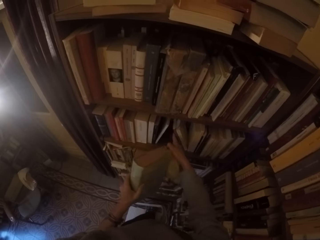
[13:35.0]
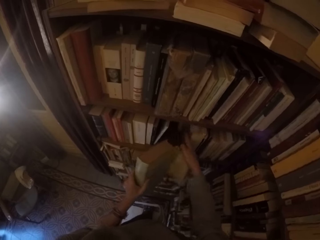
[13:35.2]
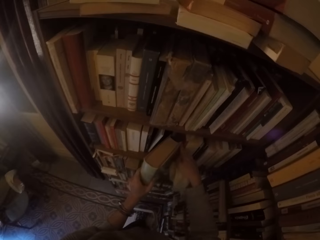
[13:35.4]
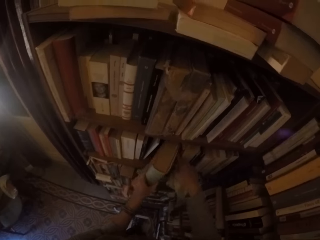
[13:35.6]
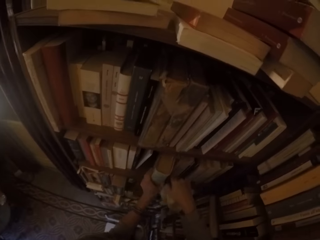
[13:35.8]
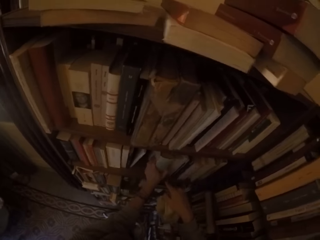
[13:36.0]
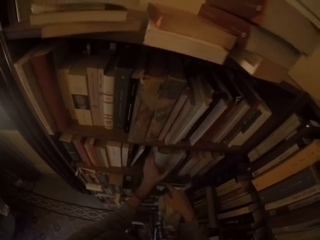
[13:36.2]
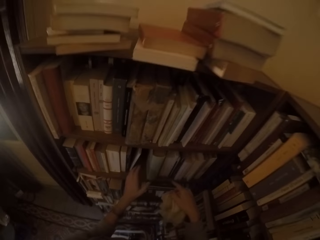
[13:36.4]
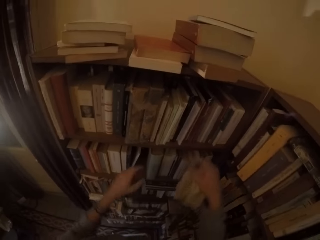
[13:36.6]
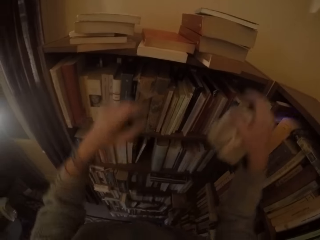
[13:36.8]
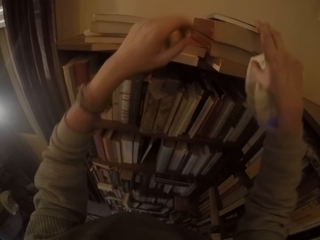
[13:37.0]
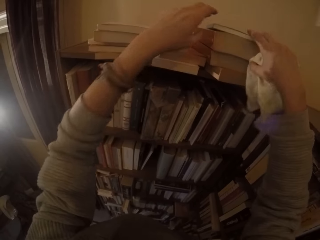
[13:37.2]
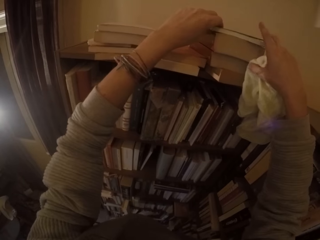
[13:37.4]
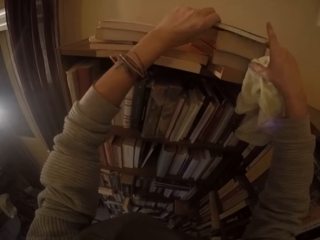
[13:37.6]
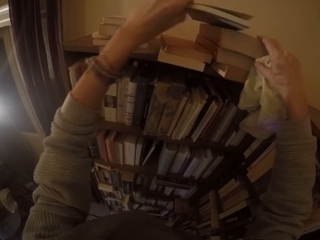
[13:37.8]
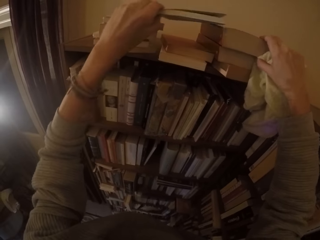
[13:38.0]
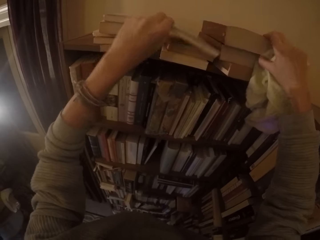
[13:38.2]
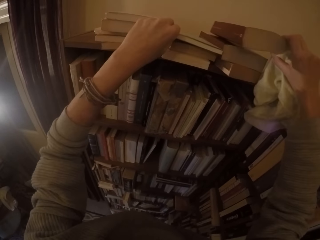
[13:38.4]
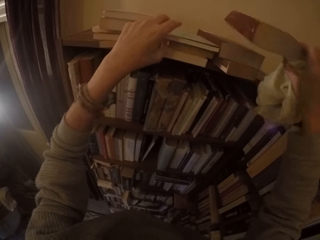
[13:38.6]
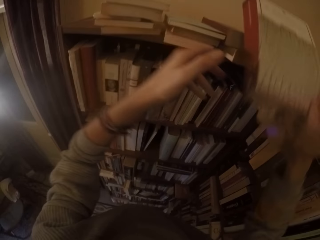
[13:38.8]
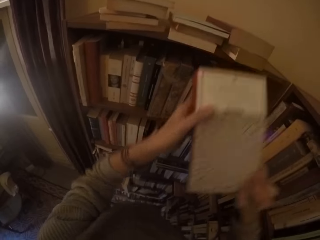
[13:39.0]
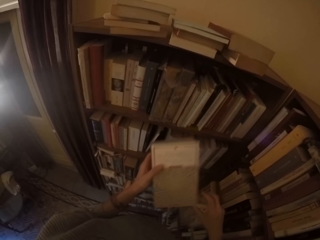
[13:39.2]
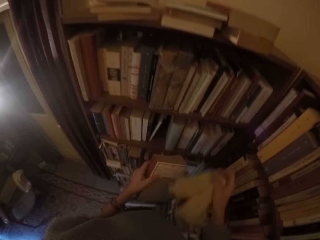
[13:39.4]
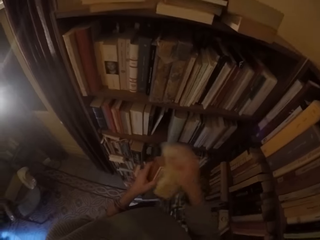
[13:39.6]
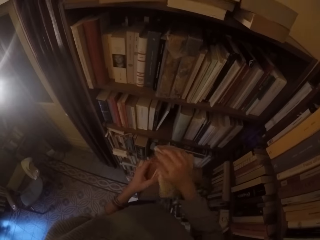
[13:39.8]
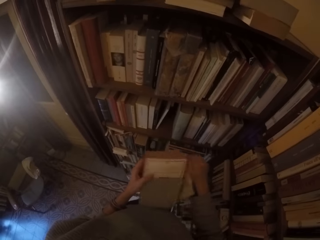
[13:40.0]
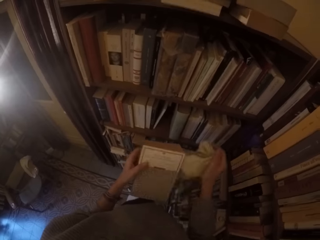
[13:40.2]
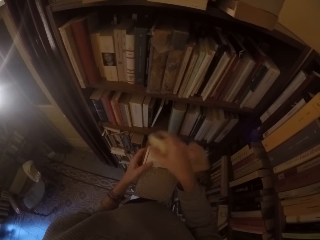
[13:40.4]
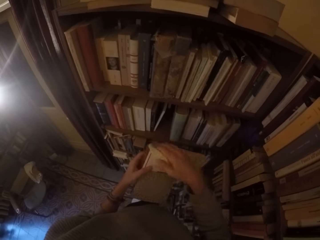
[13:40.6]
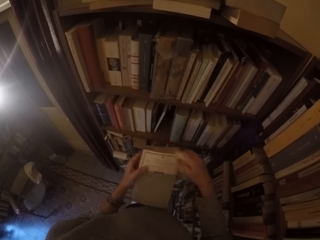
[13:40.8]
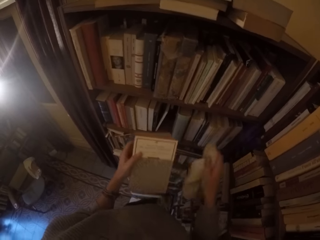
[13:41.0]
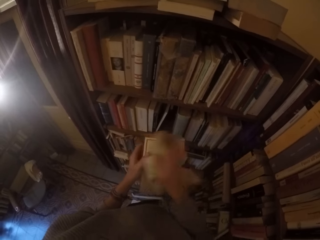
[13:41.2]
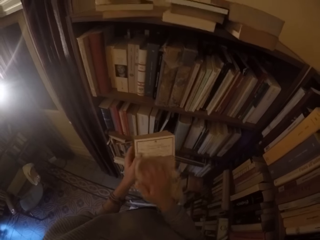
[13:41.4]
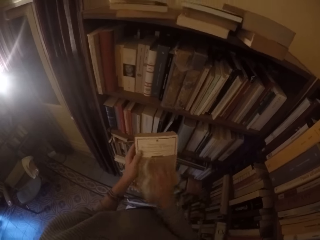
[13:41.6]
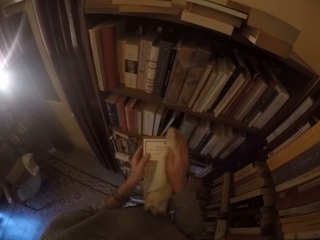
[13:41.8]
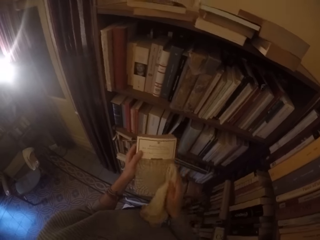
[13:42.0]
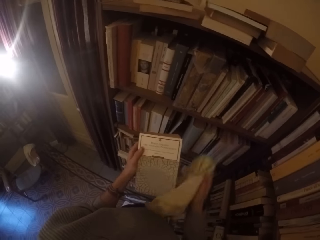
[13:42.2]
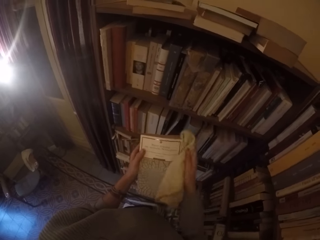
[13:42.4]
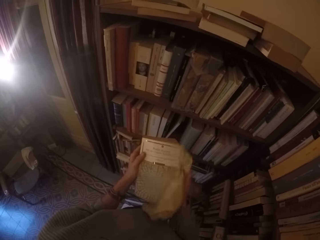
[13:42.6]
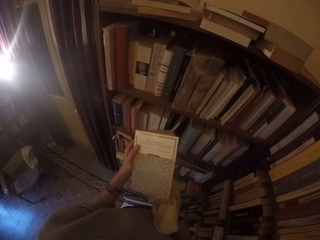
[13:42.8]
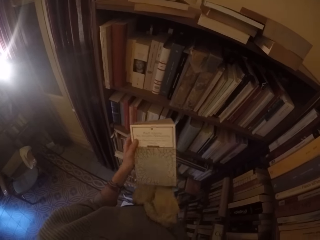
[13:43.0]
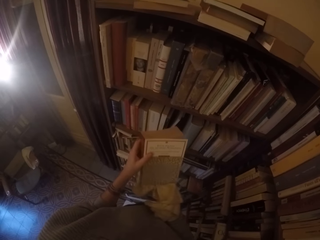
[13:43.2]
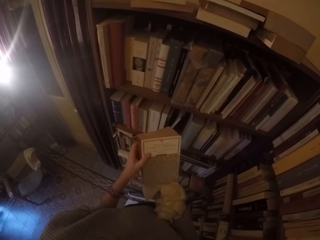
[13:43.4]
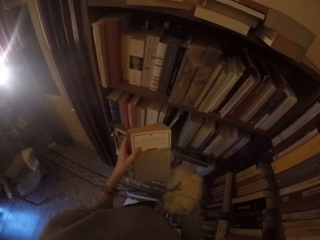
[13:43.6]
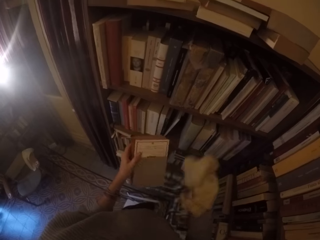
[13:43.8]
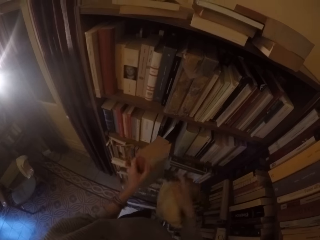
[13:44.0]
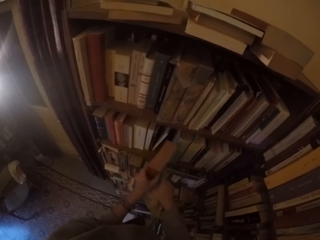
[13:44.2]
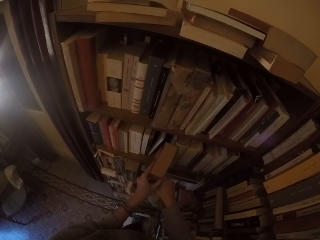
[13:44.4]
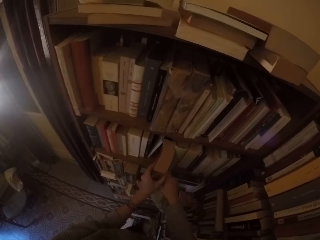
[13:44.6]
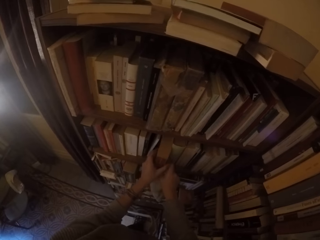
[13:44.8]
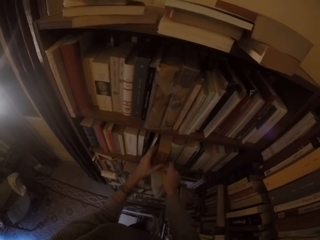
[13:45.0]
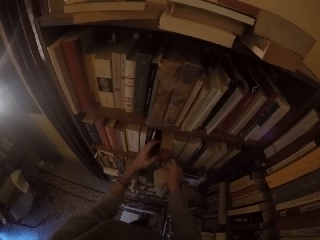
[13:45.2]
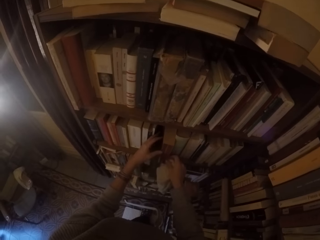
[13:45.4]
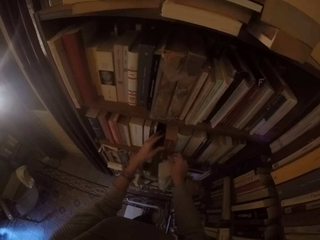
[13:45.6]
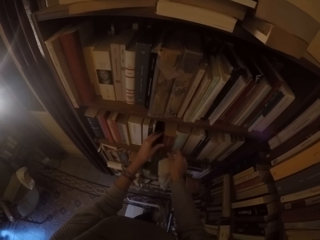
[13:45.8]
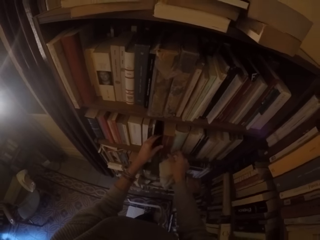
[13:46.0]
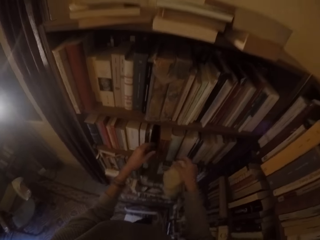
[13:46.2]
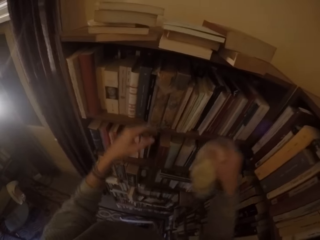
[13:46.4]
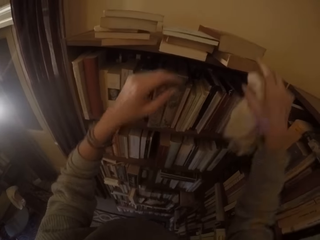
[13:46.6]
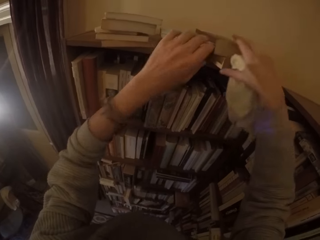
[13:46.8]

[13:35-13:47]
The camera wearer adjusts some books with her right hand. She puts the book in the book shelf with her left hand. She picks a book from the top of the book shelf with her left hand. She drops the book on a stack of books with her left hand. She picks a book from the top of the book shelf with her right hand. She cleans the book with the rag with her right hand. She puts the book in the book shelf with her left hand. She puts the book on the shelf with both hands.

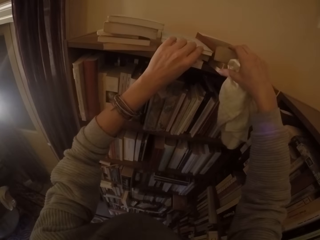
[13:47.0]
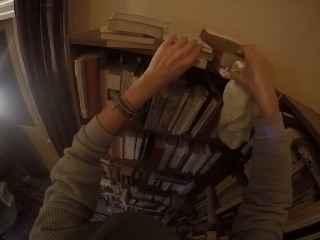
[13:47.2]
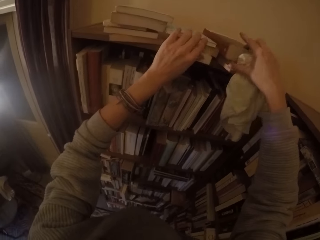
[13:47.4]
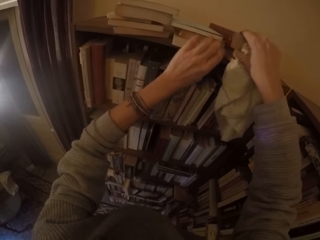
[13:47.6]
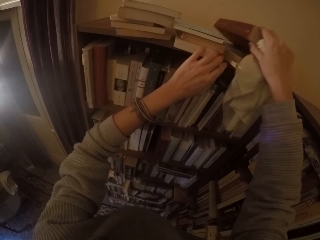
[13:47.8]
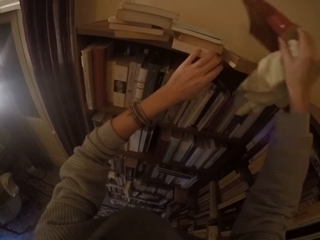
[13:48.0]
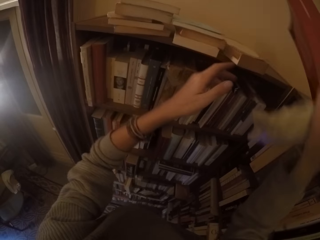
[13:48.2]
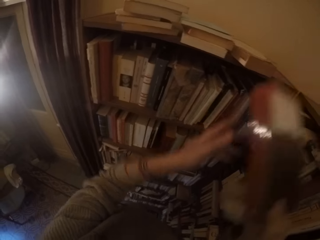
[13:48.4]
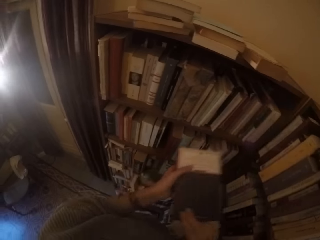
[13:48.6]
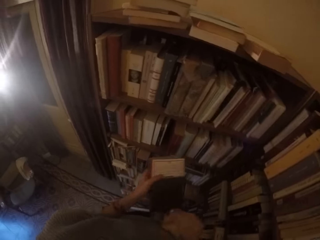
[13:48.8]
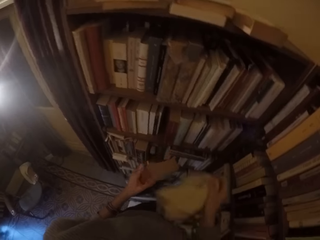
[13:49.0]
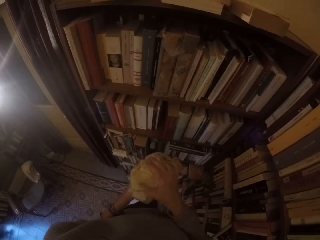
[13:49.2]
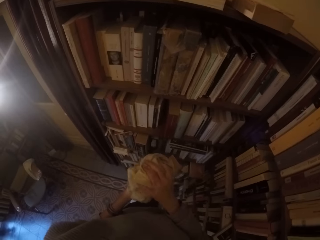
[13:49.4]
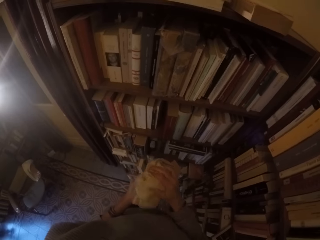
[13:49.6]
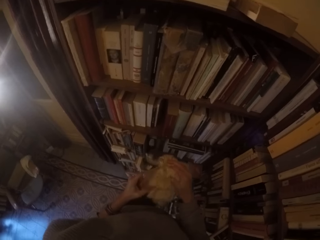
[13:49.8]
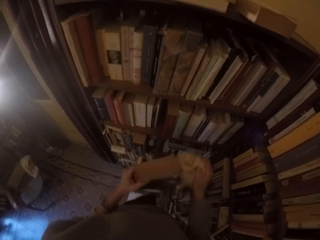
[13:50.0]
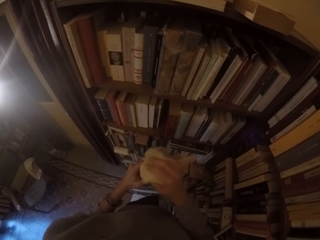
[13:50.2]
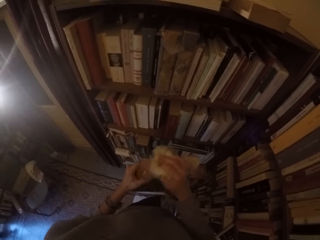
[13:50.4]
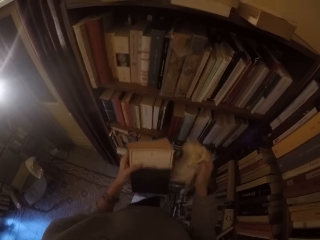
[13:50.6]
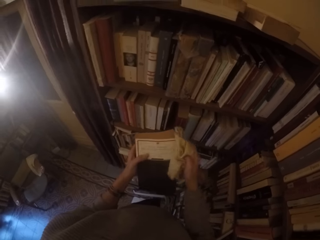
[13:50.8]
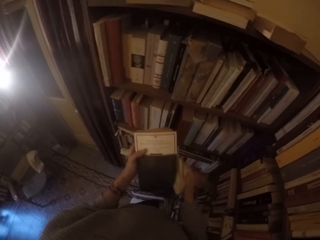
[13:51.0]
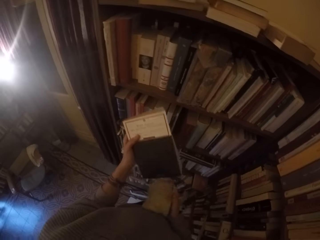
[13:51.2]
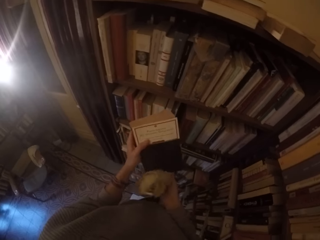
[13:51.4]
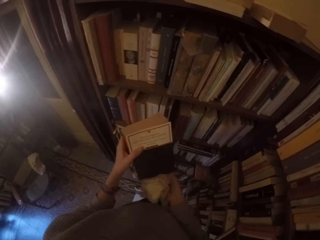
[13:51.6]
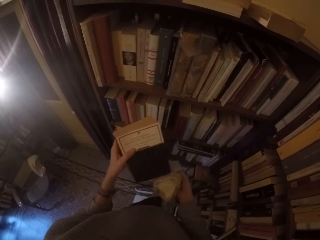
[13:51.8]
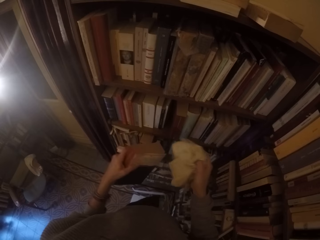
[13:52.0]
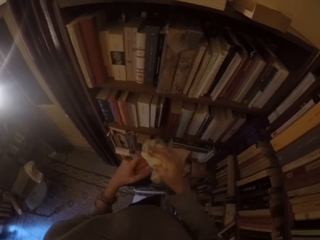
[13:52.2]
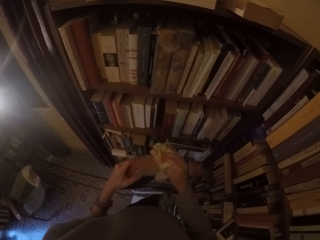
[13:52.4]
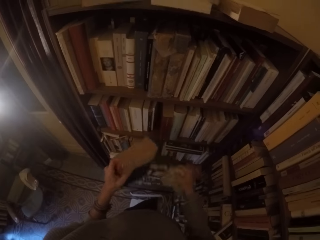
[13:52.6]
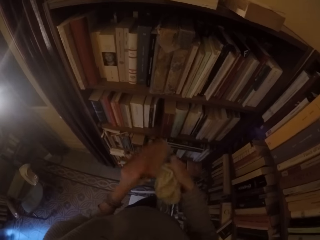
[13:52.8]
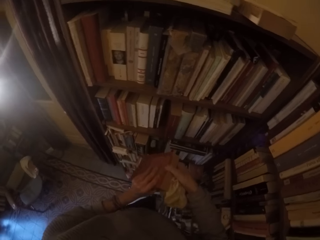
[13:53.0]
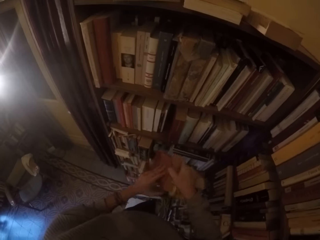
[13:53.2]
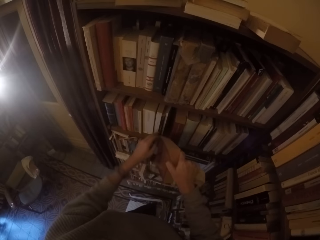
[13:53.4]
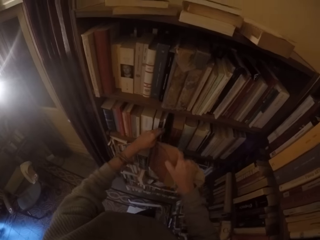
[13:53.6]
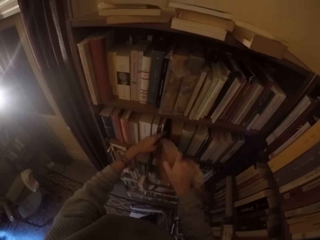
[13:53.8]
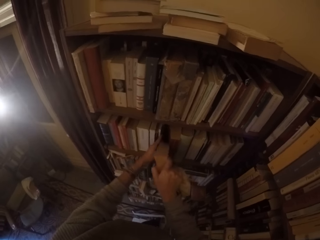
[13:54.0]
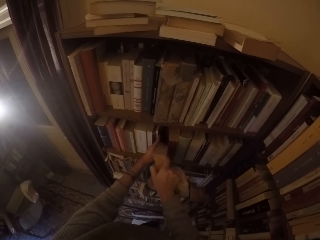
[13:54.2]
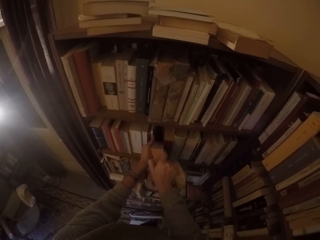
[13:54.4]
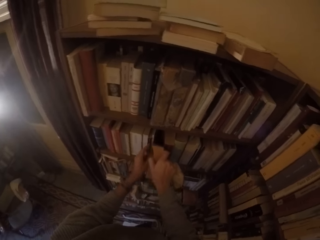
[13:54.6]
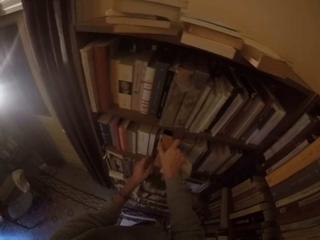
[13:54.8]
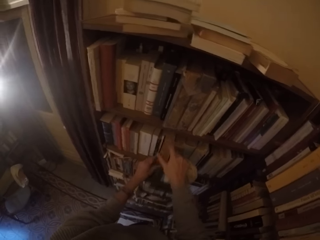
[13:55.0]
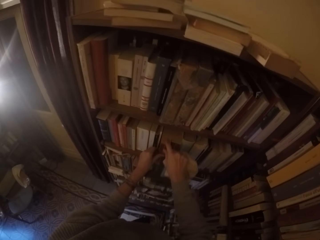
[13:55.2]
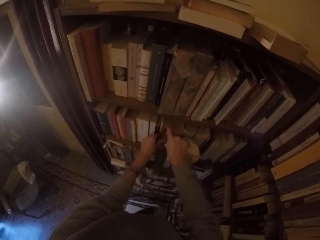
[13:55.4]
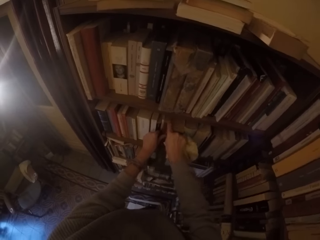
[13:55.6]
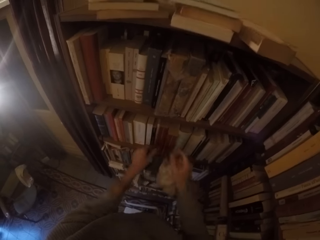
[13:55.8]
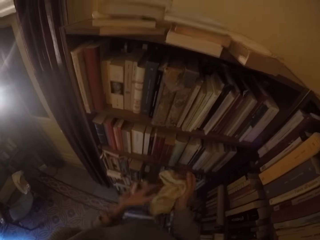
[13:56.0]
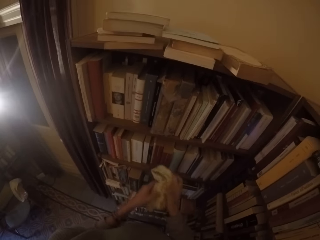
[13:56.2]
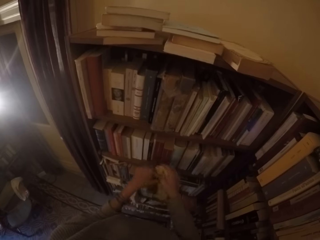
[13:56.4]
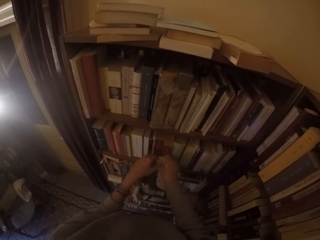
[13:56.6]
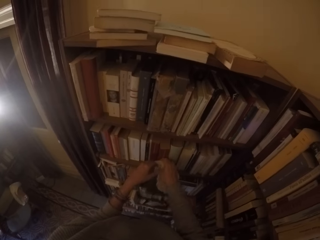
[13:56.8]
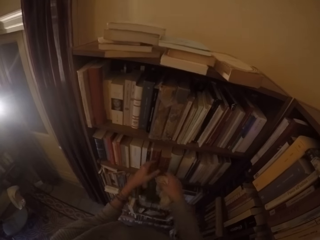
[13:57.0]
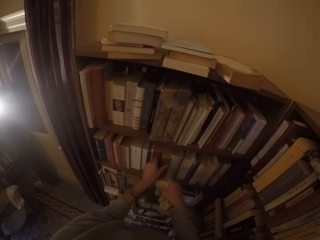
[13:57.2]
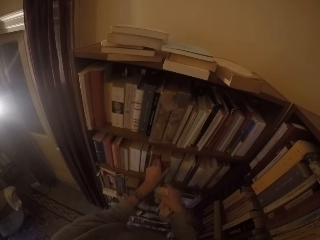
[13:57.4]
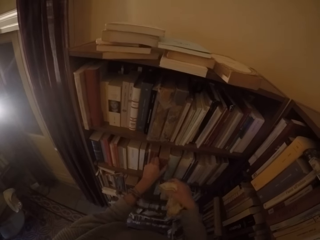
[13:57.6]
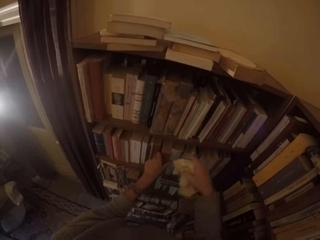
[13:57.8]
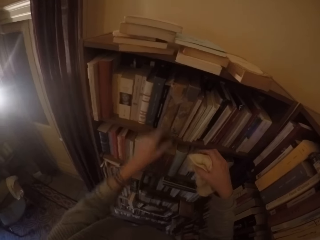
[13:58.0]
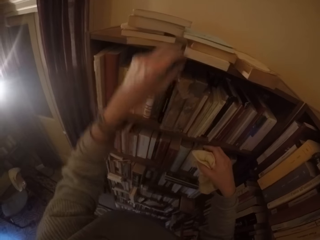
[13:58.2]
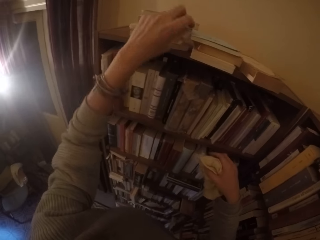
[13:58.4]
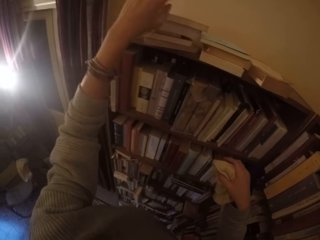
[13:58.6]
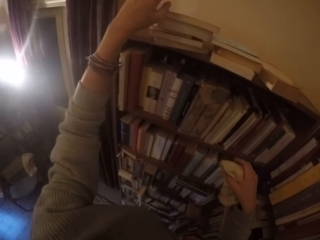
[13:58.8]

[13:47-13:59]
The camera wearer picks another book from the top of the shelf with his right hand. He passes the book to his left hand. He wipes the book with the towel in his right hand. He puts the book on the shelf. He puts the book on the shelf with both hands.
